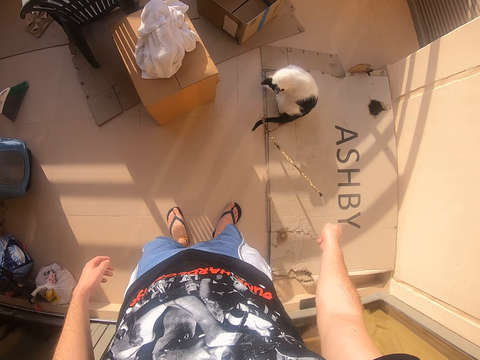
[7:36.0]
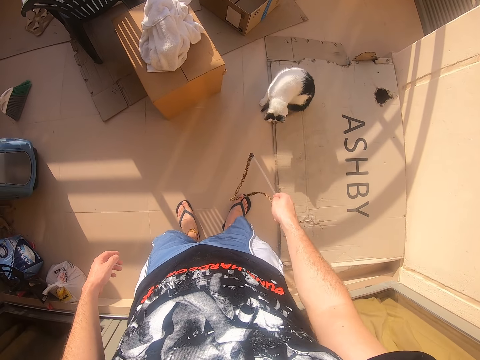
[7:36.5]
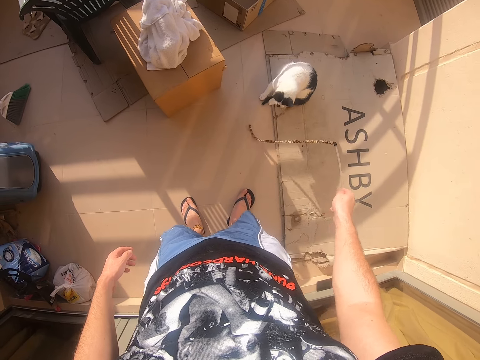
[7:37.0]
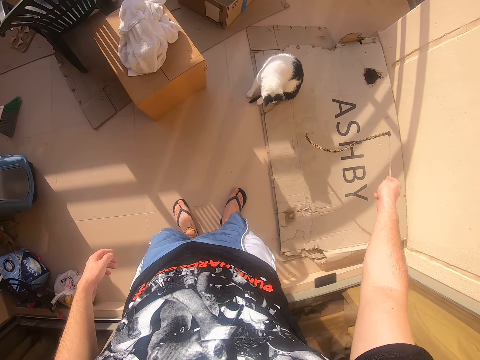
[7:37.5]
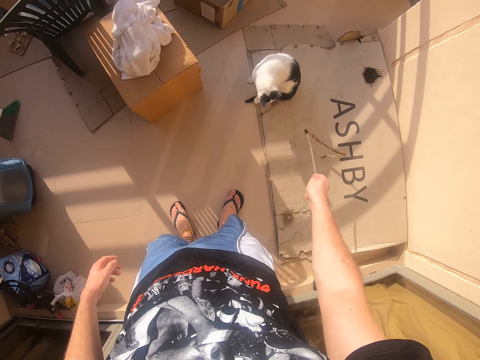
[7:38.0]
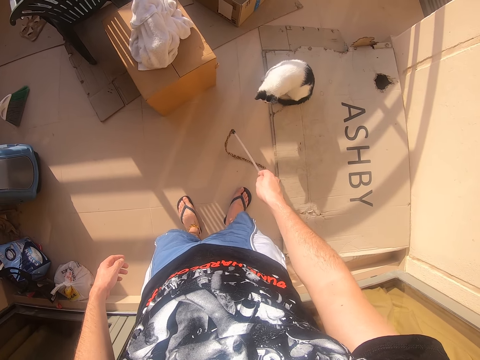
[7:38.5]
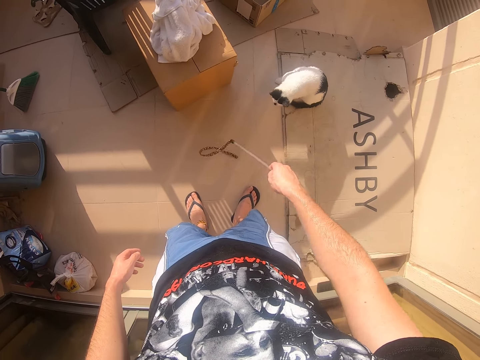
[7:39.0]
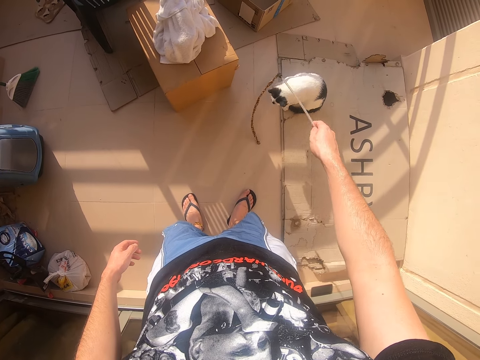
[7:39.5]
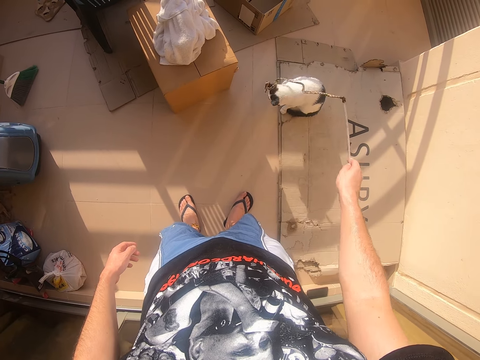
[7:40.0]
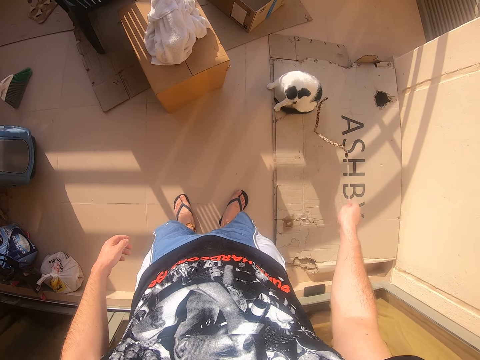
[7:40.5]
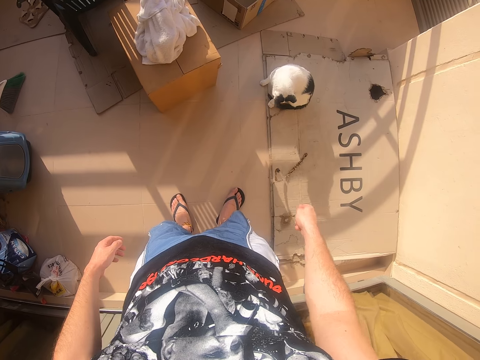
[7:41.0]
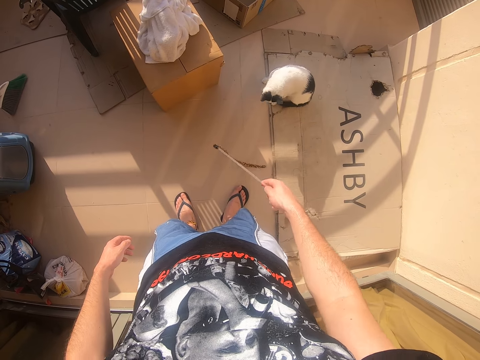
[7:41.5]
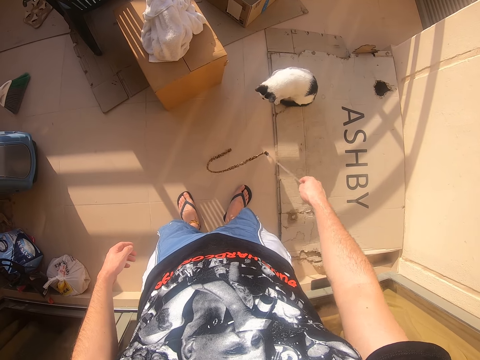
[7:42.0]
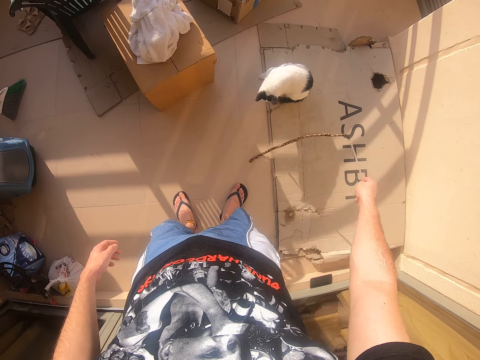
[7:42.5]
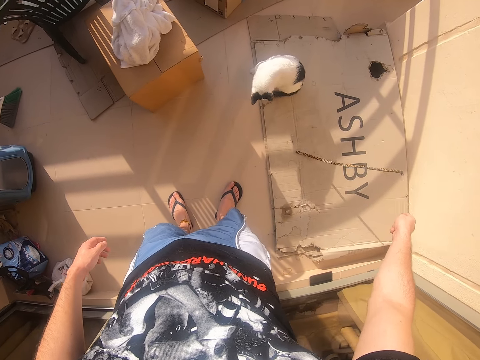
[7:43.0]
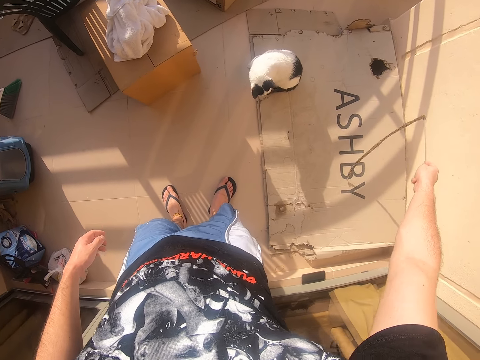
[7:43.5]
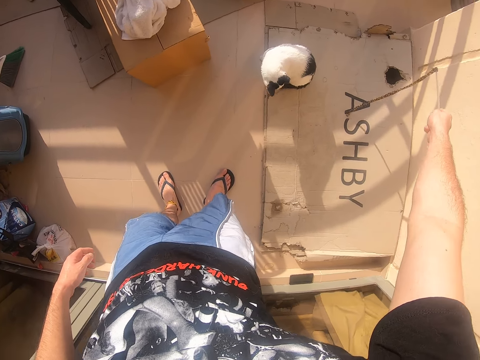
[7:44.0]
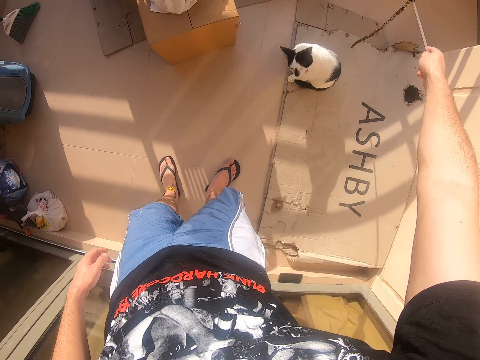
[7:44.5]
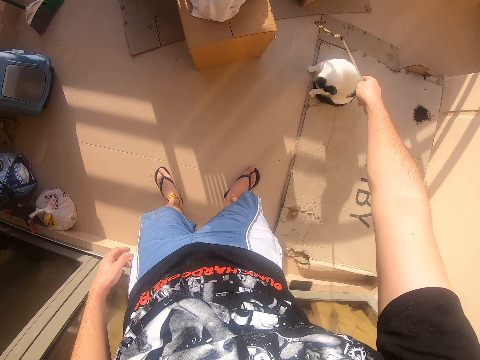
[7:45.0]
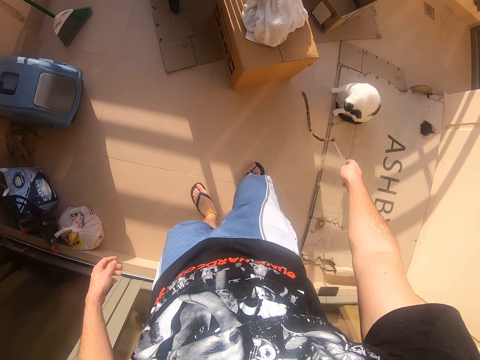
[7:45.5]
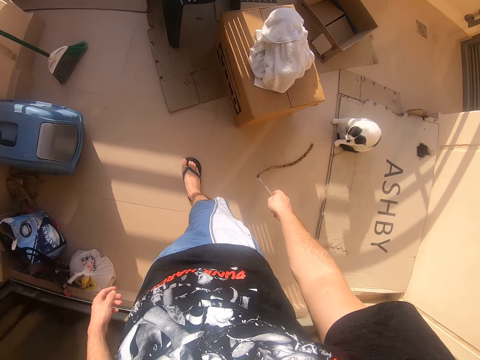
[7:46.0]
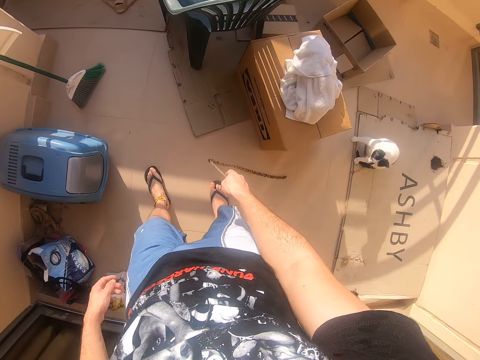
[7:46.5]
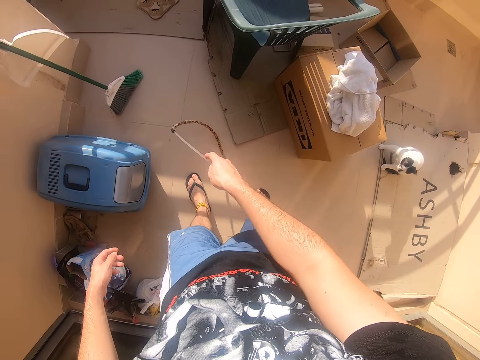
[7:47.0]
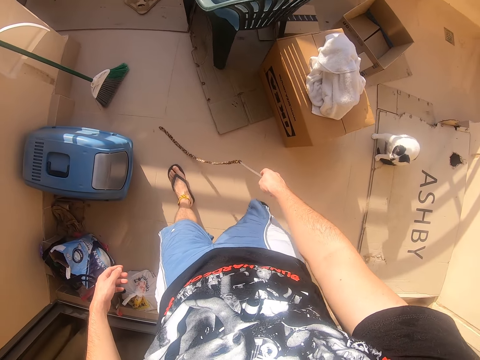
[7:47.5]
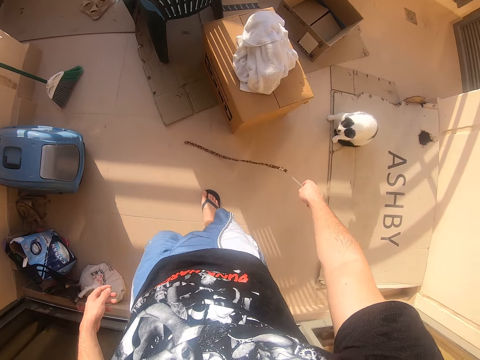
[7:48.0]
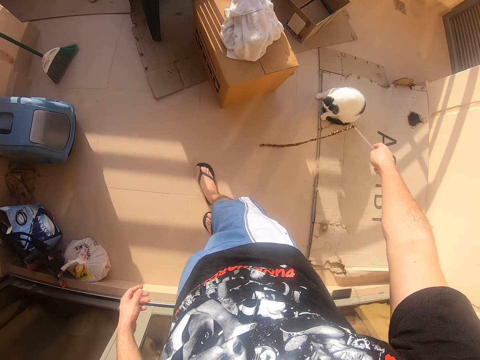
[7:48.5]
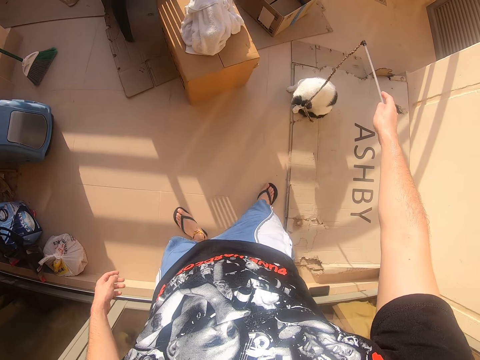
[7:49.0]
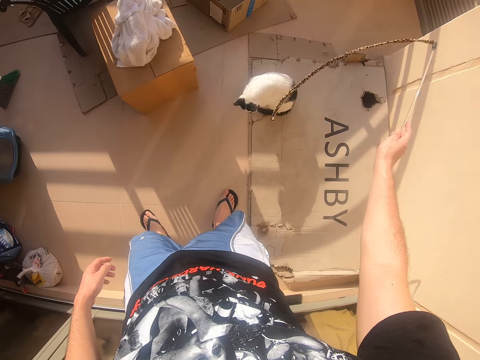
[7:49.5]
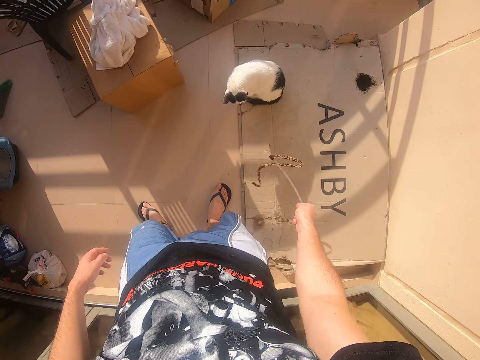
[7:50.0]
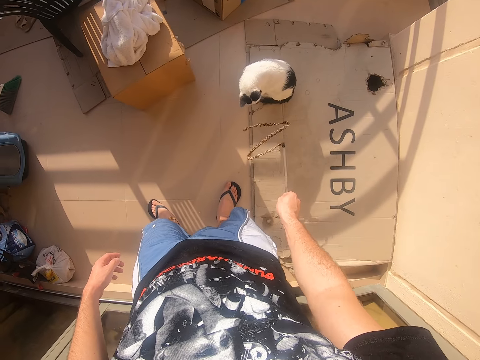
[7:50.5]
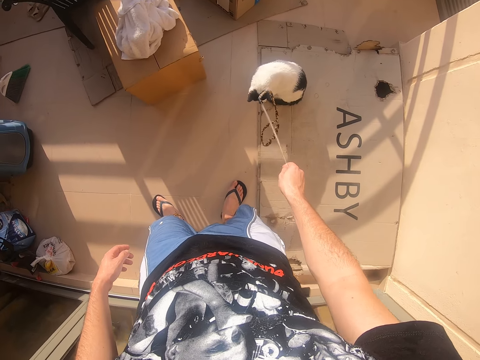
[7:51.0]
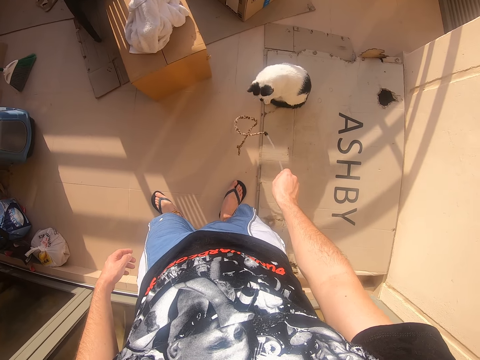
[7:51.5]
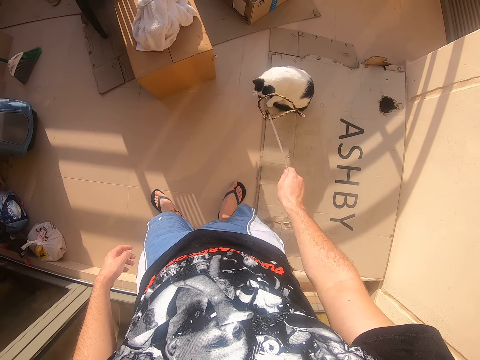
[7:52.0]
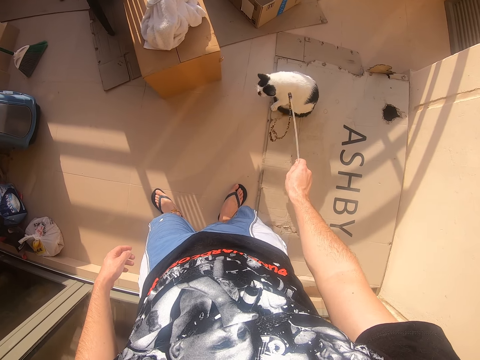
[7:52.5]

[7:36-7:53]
The camera wearer uses the rope to play with the cat. They make a step. They swing the rope. They make a step. They swing the rope. They shake the rope.

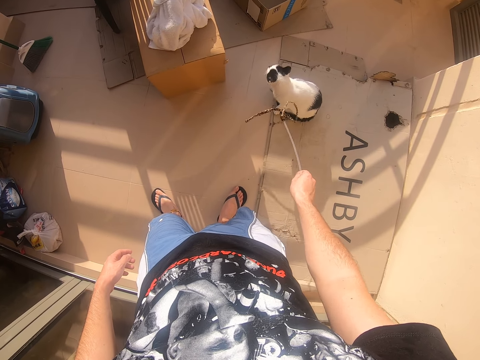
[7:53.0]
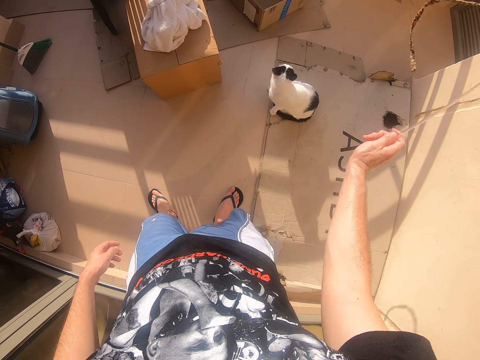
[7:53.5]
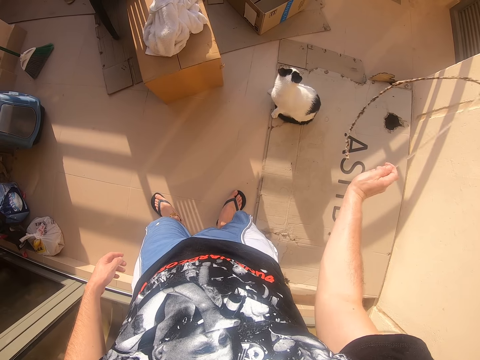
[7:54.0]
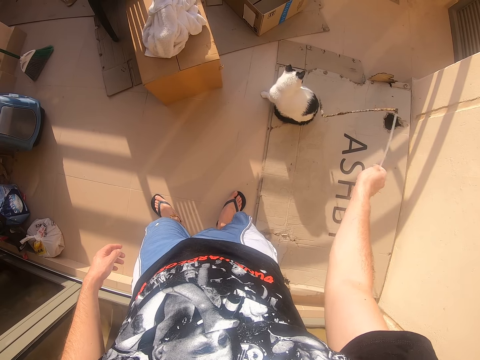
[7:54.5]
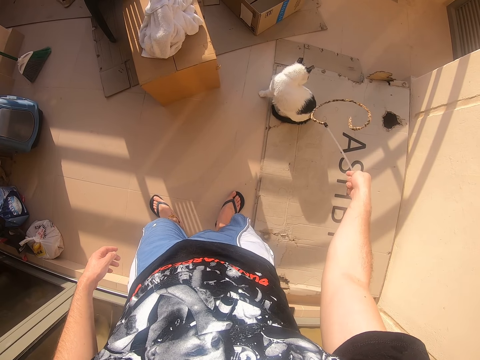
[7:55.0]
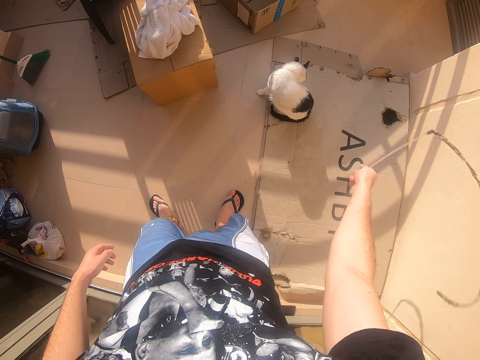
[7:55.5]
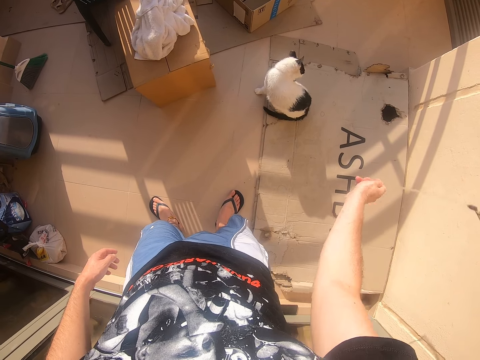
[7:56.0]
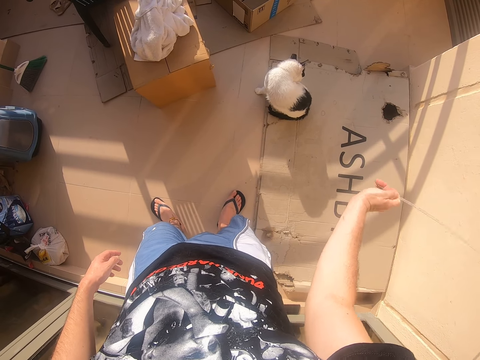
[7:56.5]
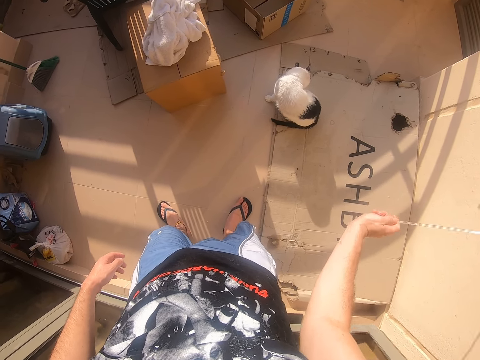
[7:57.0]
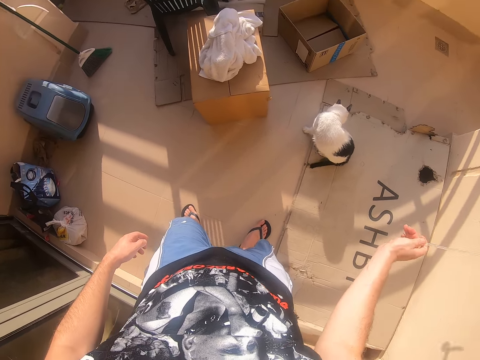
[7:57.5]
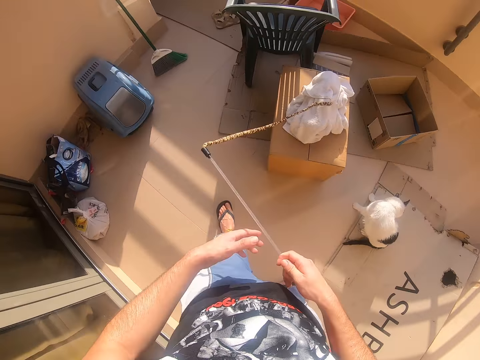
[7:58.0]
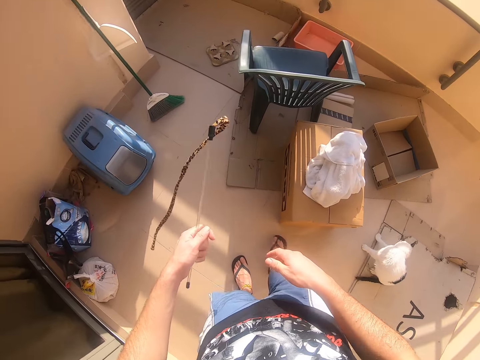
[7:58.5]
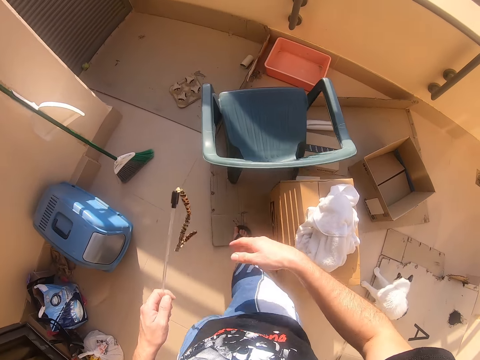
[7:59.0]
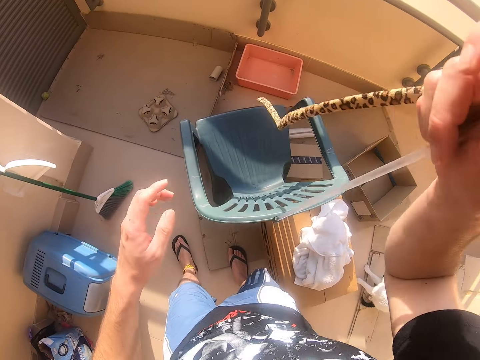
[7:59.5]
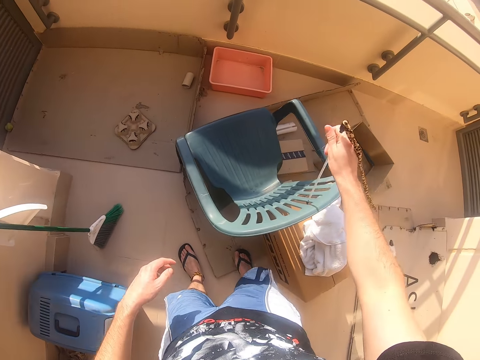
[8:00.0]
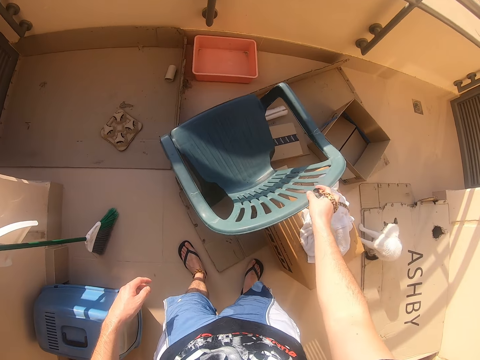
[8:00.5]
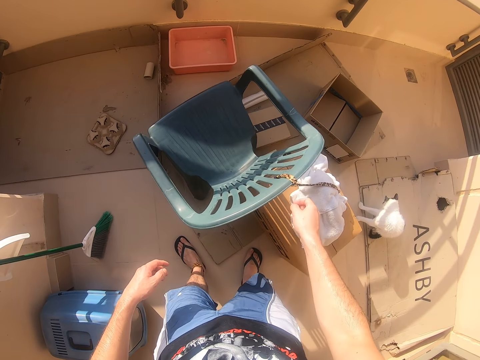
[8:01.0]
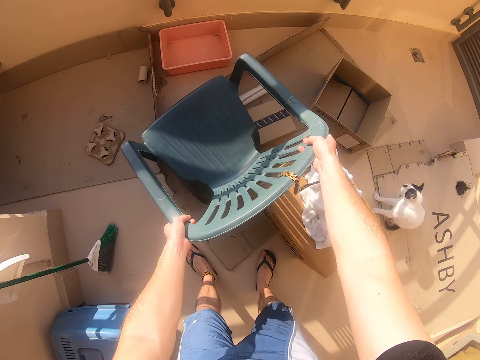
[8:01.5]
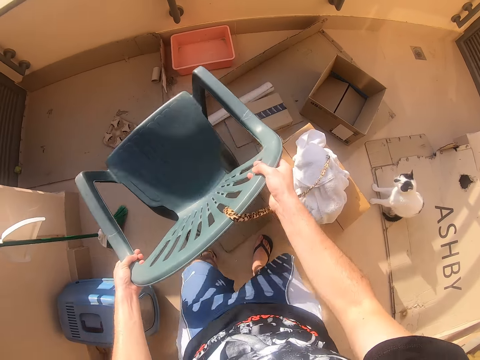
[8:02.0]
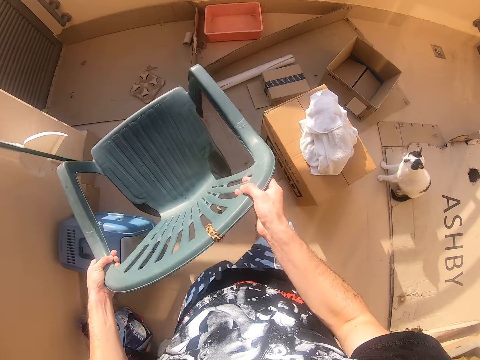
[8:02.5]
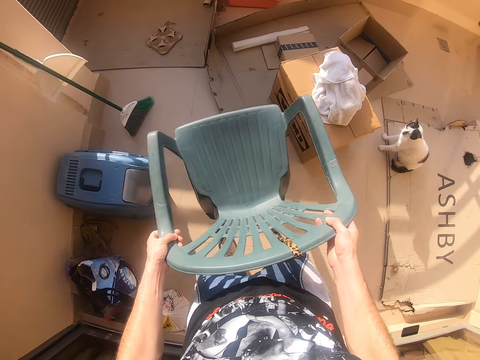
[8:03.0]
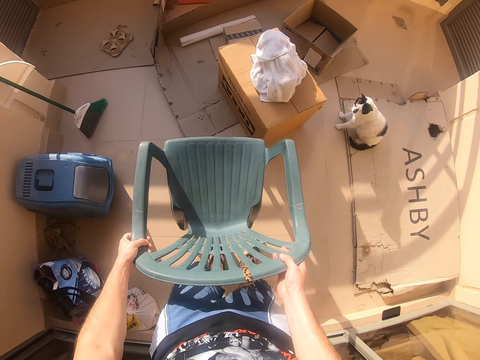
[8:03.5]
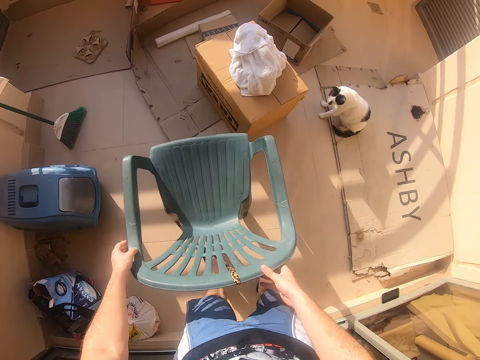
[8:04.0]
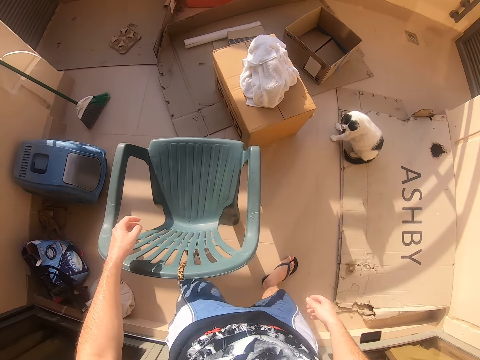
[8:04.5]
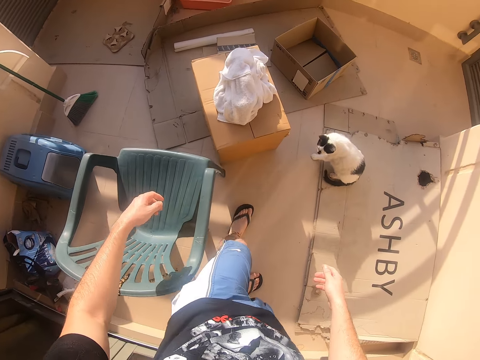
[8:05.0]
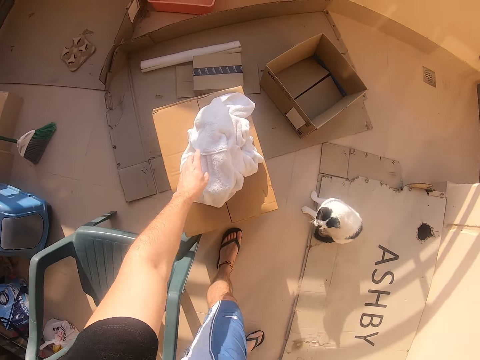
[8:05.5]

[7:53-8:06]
The camera wearer lifts the rope. They swing the rope. They transfer the rope to the left hand. They make a step. They transfer the rope to the right hand. They lift the rope. They move the right hand. They place the rope on the chair. They move both hands. They lift the chair. They carry the chair. They make a step. They place the chair down. They move both hands. They make a step. They move the left hand.
